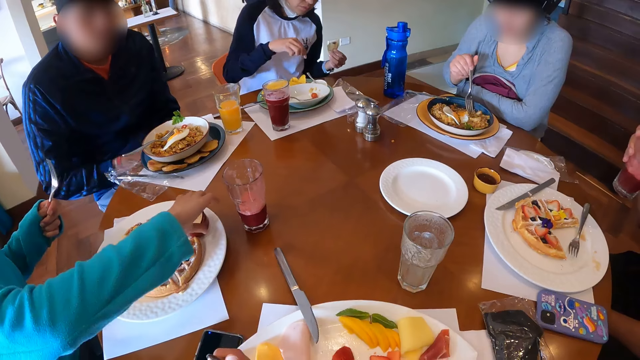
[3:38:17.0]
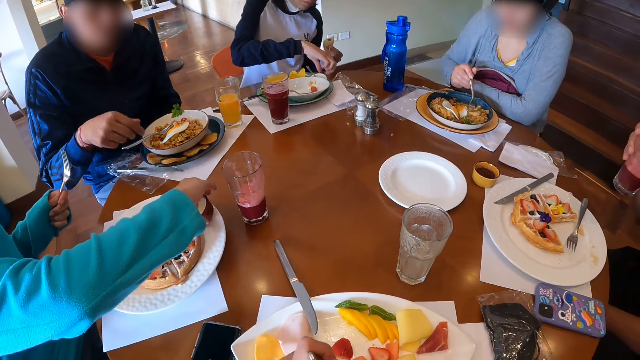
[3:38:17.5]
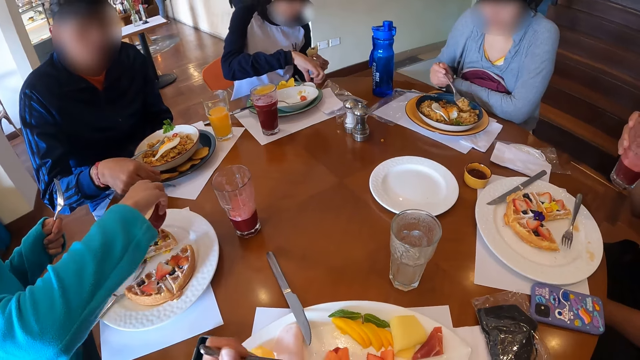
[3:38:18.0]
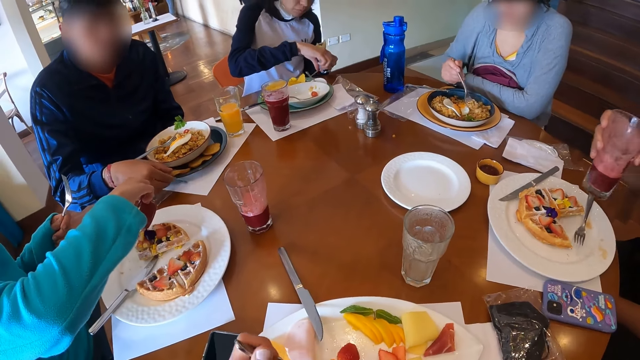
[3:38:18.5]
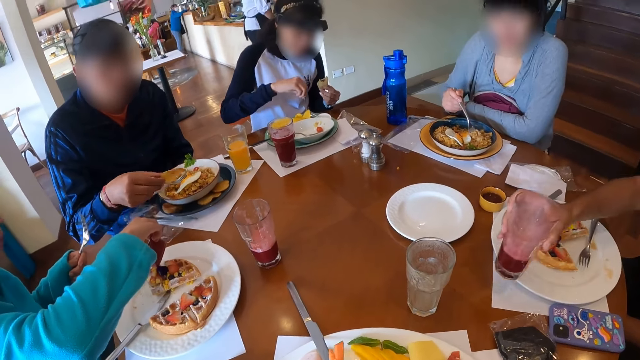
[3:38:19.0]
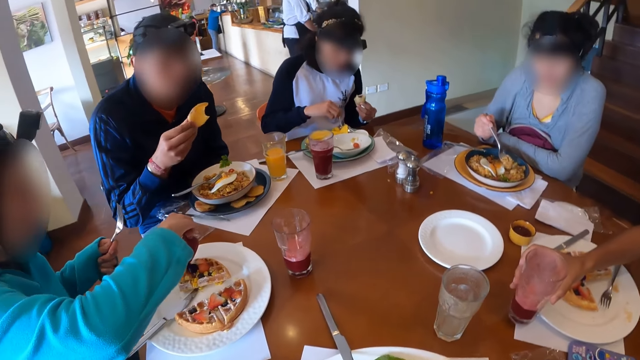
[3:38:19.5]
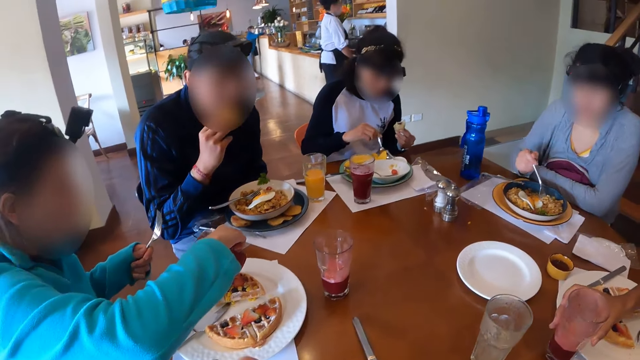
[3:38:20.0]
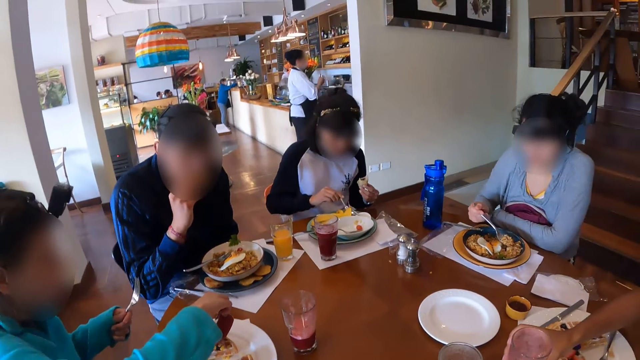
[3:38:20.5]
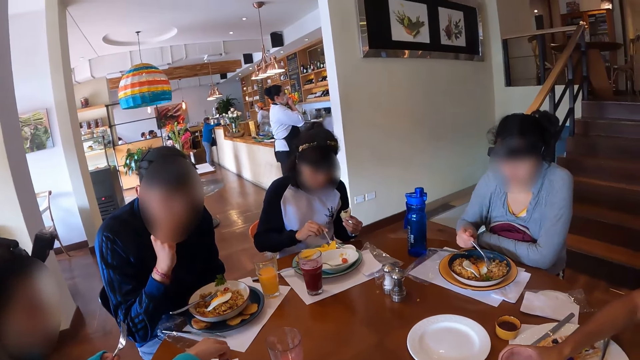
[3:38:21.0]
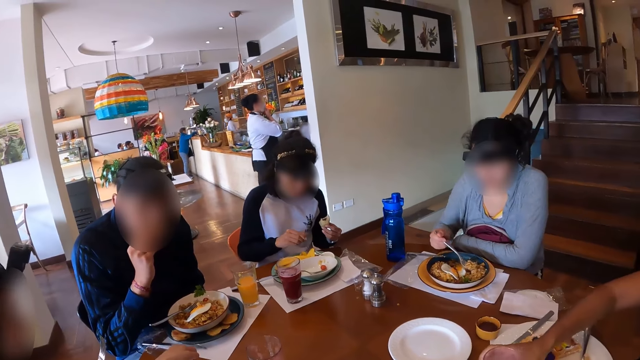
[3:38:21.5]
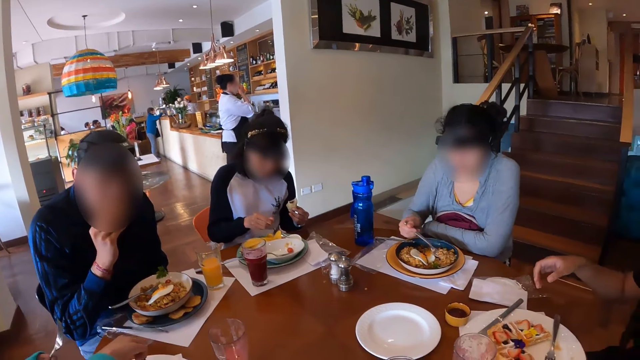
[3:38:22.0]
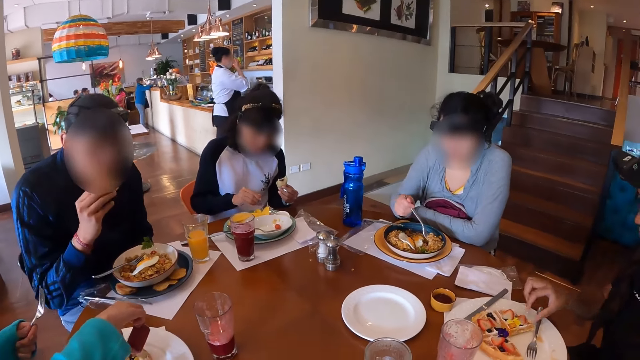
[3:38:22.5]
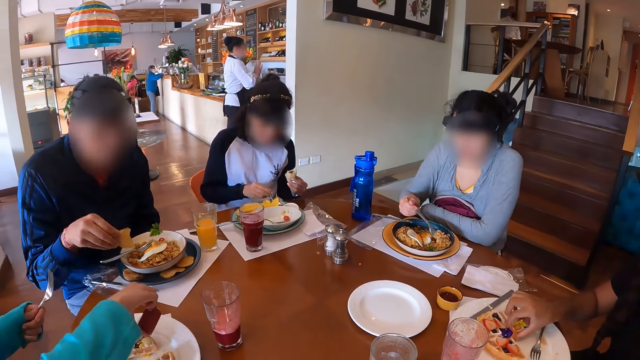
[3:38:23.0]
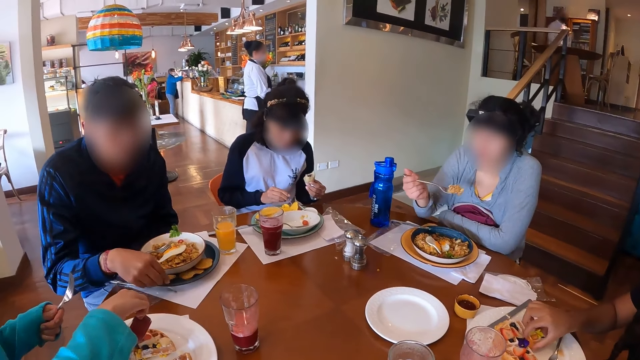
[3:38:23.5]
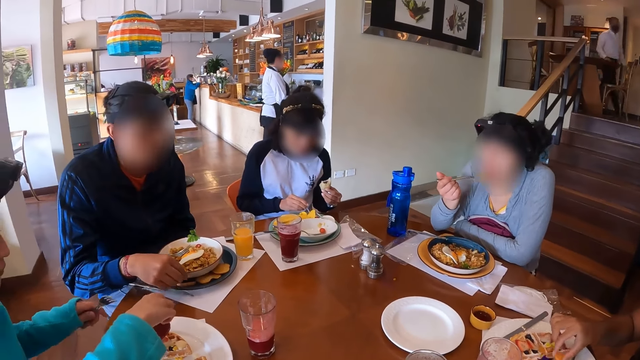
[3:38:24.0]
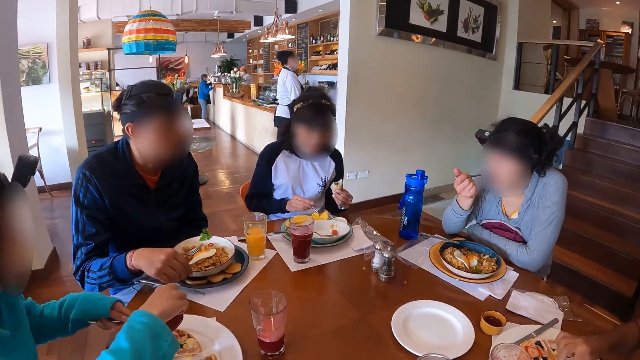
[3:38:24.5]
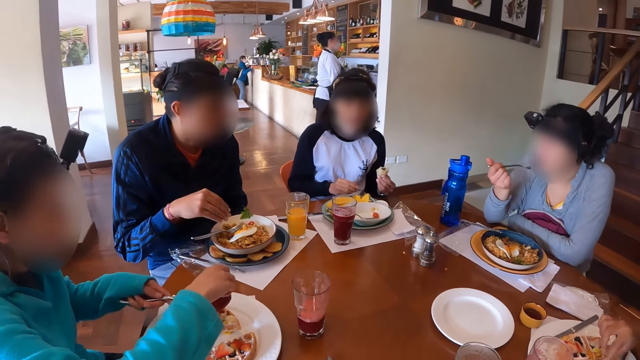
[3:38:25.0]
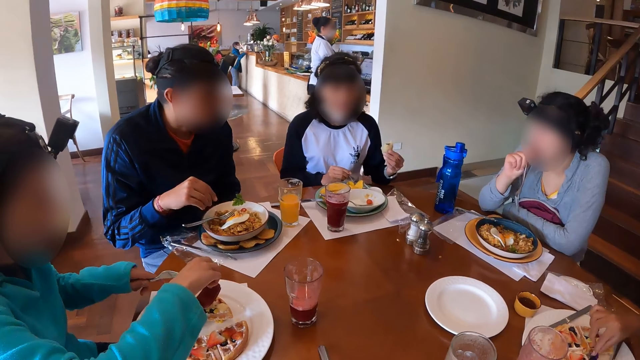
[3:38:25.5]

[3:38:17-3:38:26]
A woman picks up the bowl of cream from the plate with her right hand. Another woman picks some noodles from the plate with the fork in her right hand. The camera wearer picks from the plate of crudites with the fork in his left hand. A third woman picks a spoon from a bowl of ketchup on the plate on the table with her right hand. A man picks the potato slice from the plate on the table with his right hand. The first woman pours the cream on the waffles on the plate with her right hand. The camera wearer eats with the fork. A fourth woman places the glass of juice on the table with her right hand. The man eats from the potato slice in his right hand. The fourth woman picks some toppings on the waffles on the plate with her right hand. The man places the potato slice from the plate on the table with his right hand. The second woman eats from the fork in her right hand. The fourth woman places the toppings on the plate with her right hand.

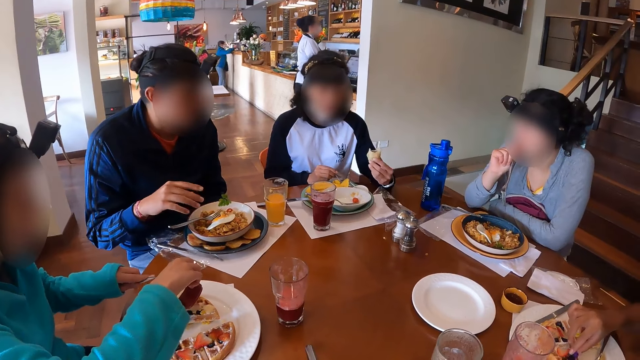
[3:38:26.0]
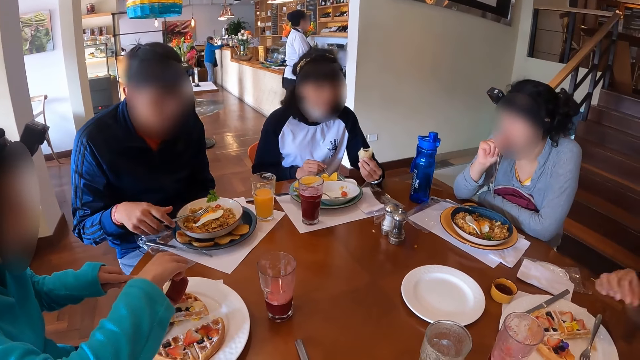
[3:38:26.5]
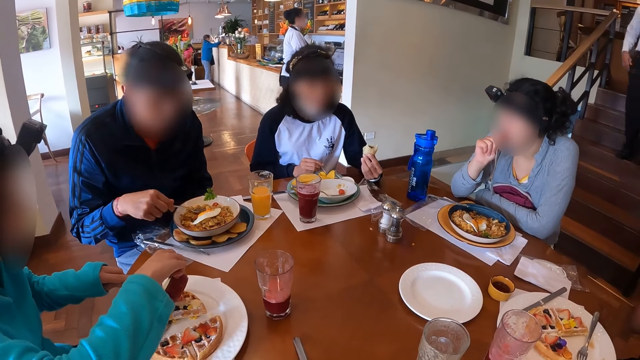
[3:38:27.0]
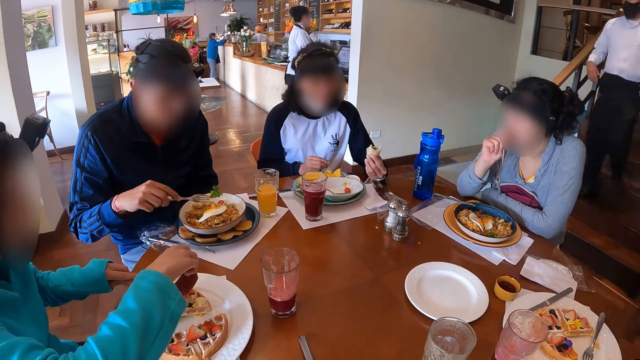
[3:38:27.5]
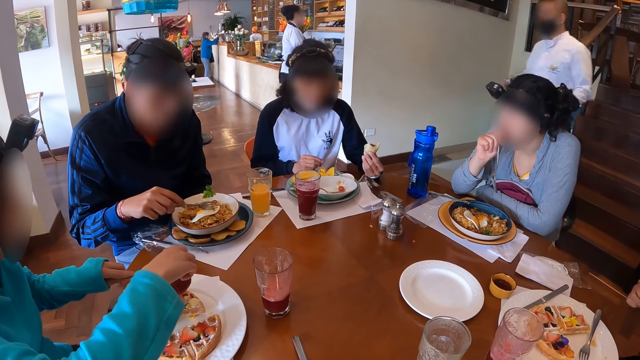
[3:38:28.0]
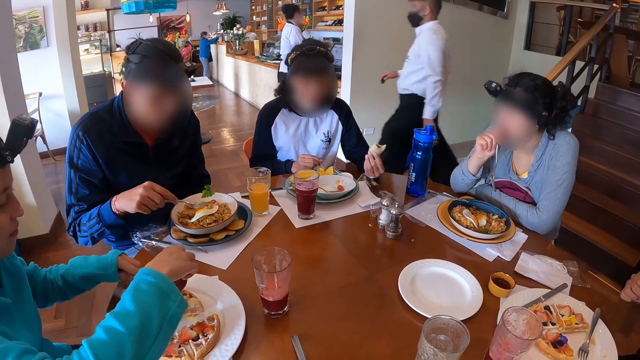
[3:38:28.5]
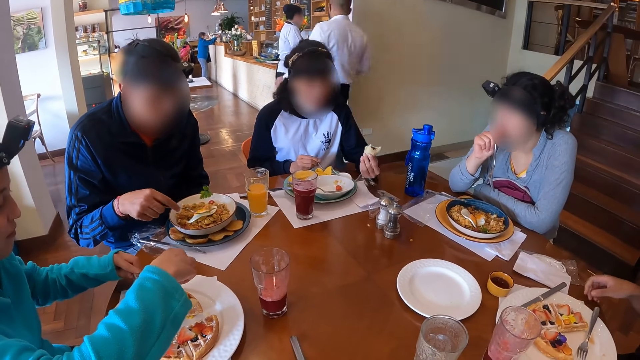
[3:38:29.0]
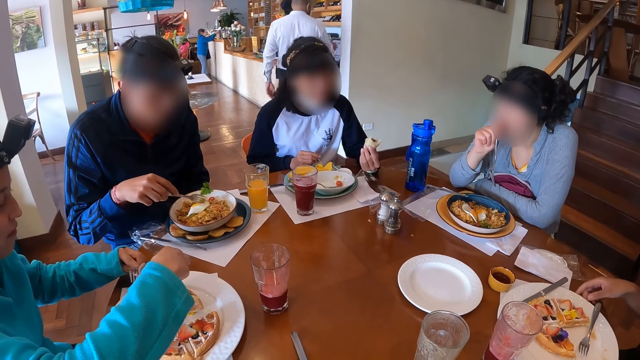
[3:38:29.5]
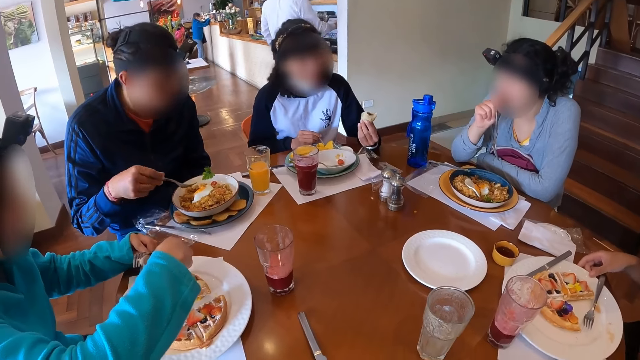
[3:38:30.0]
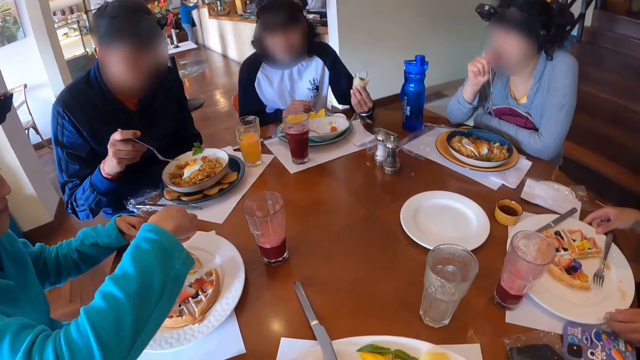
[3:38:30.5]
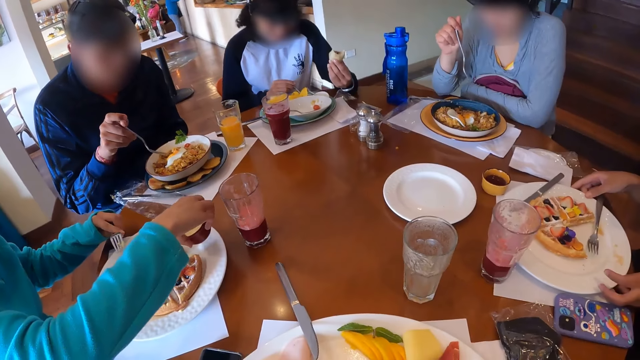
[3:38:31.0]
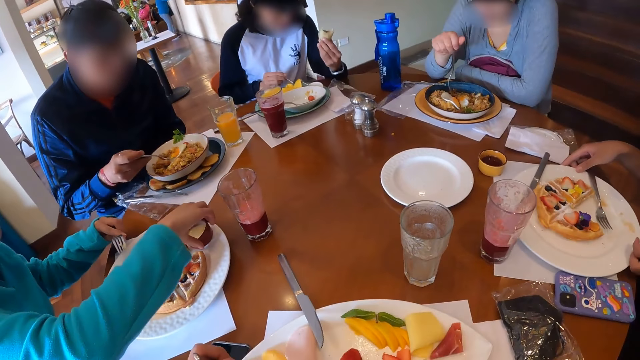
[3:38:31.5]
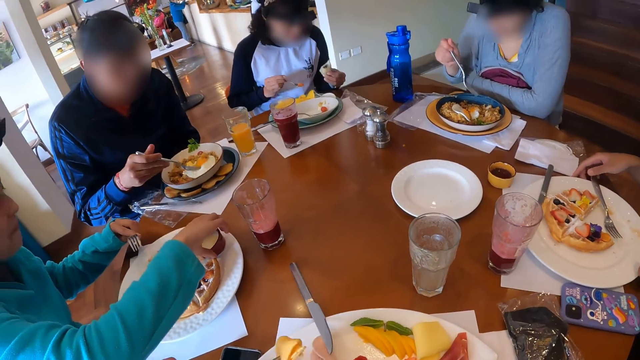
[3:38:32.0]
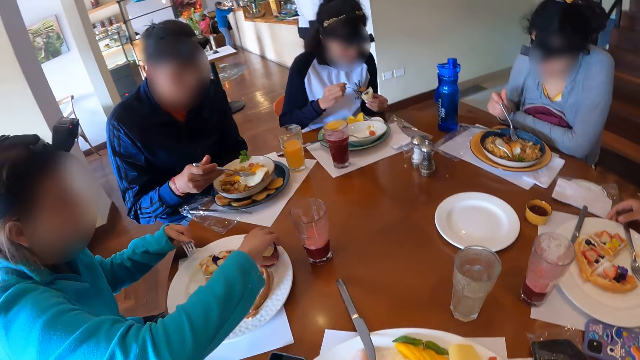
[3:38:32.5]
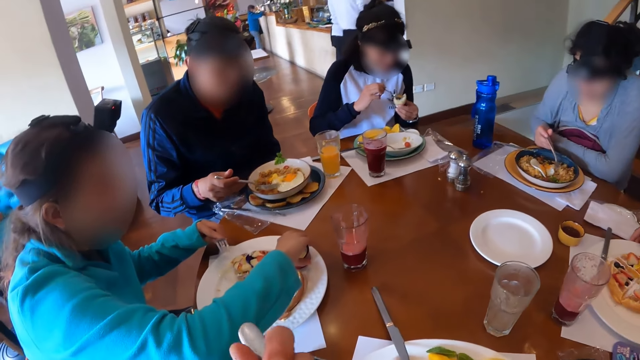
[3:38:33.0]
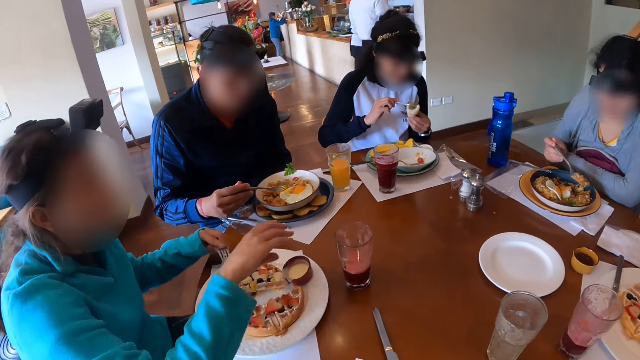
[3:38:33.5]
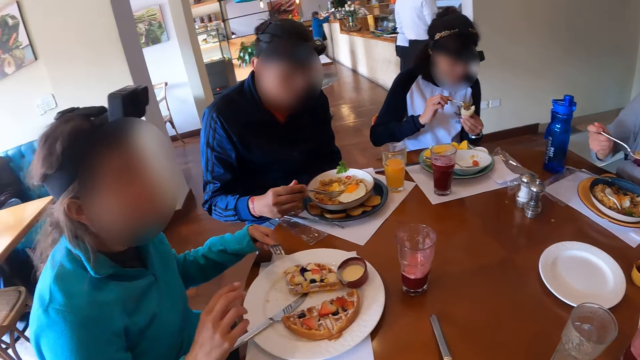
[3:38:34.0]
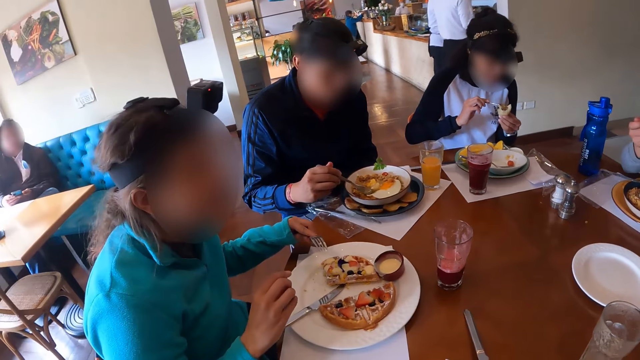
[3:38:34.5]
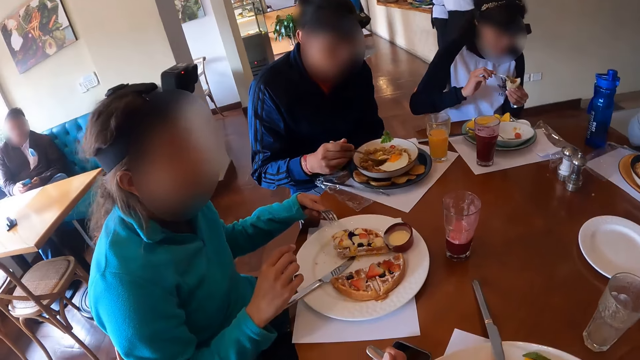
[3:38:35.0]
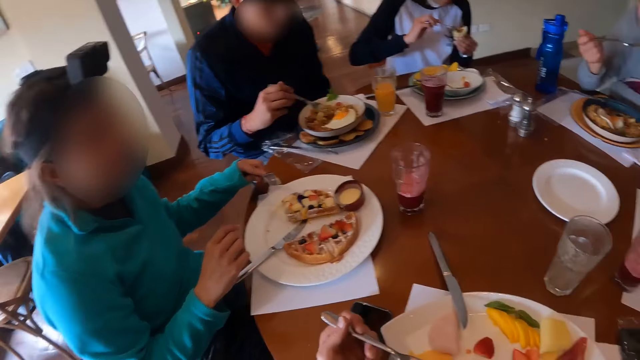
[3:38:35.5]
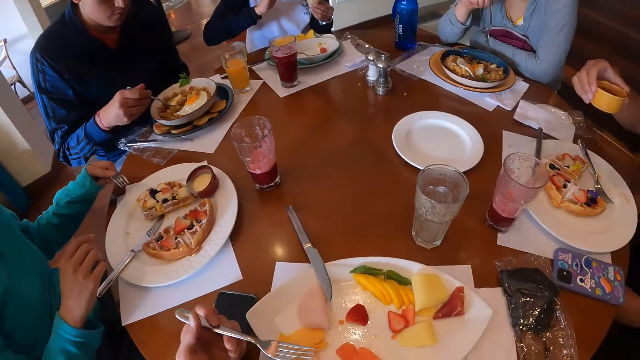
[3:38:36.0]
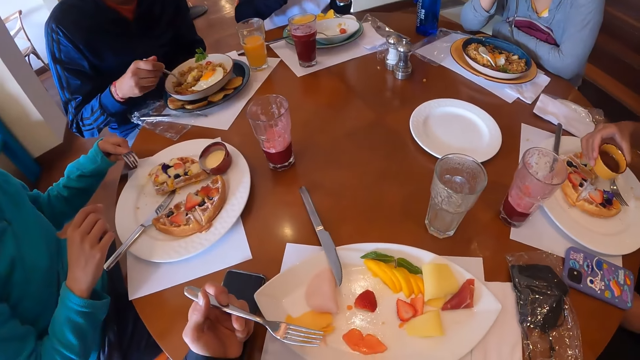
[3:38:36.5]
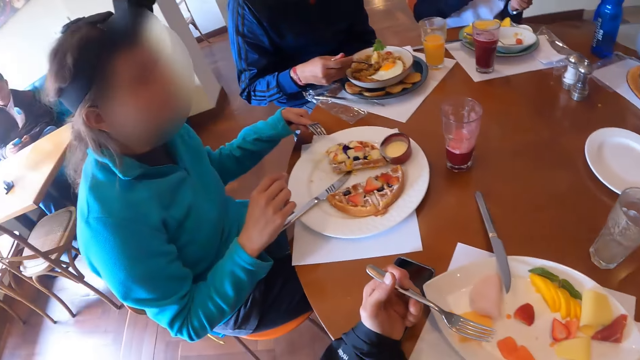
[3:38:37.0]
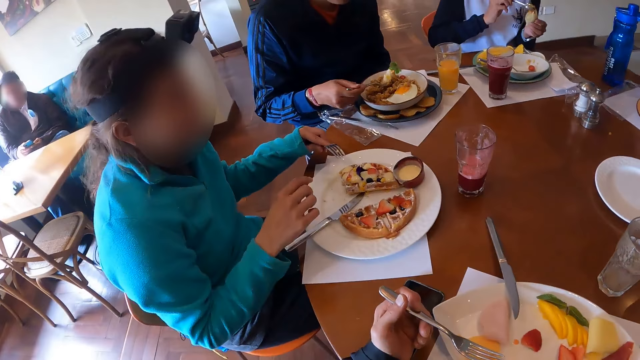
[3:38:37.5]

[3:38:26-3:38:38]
A man picks the fork on the plate with his right hand. The man picks some noodles and egg from the plate with the fork in his right hand. A woman touches the plate with her right hand. The woman touches the plate with her left hand. Another woman places the bowl of cream on the plate with her right hand. The first woman turns the plate on the table with both hands. A third woman scoops the ketchup from the bowl to the snack in her left hand with the spoon in her right hand. The camera wearer picks from the plate of crudites with the fork in his left hand. A fourth woman picks some noodles from the plate with the fork in her right hand. The camera wearer eats from the fork in his left hand. He looks around the table. The first woman pours some honey on the waffles on the plate from the bowl of ketchup in her right hand.
